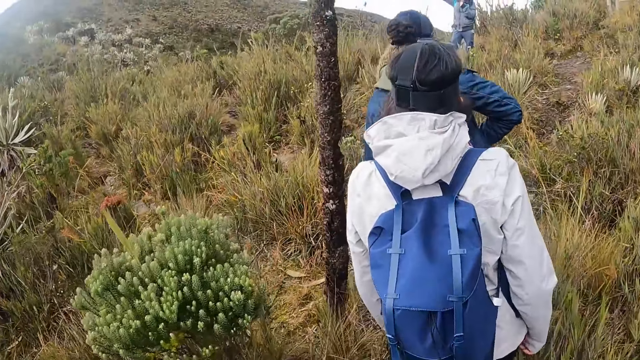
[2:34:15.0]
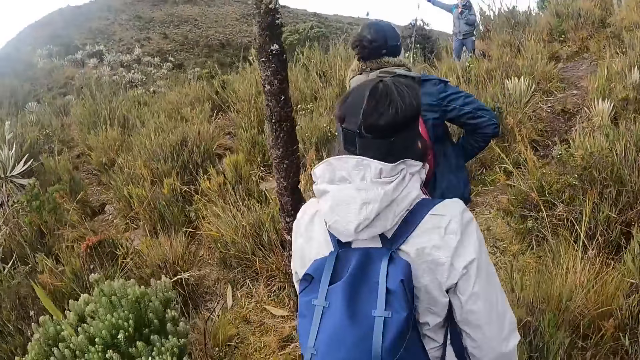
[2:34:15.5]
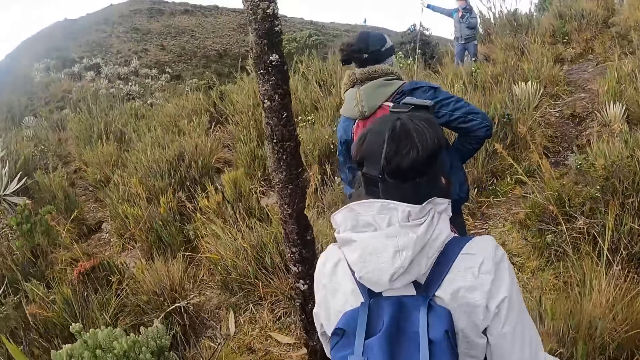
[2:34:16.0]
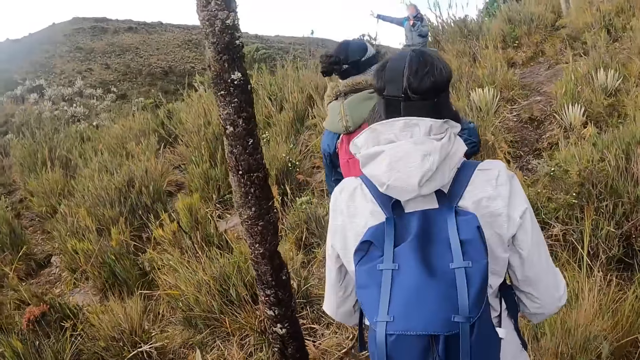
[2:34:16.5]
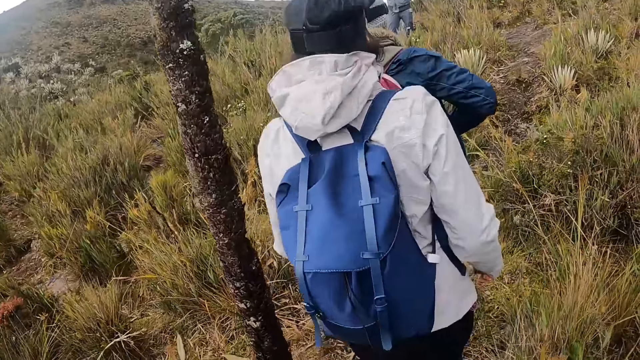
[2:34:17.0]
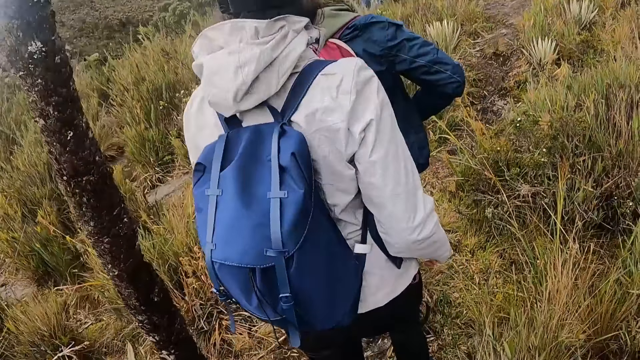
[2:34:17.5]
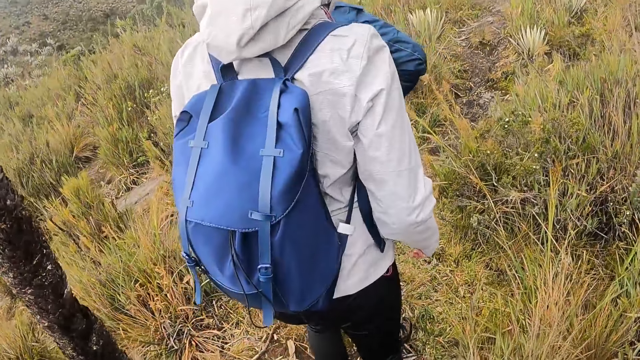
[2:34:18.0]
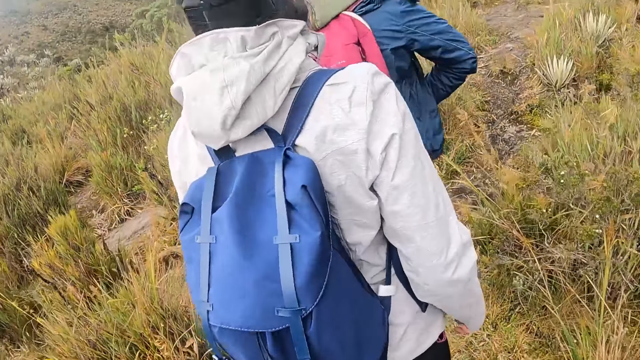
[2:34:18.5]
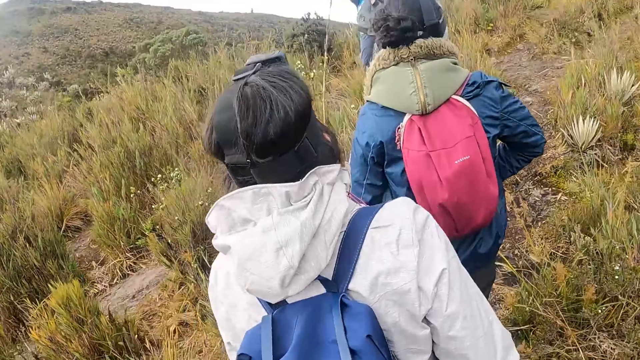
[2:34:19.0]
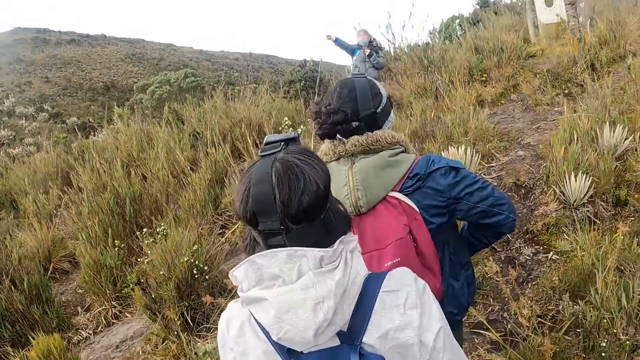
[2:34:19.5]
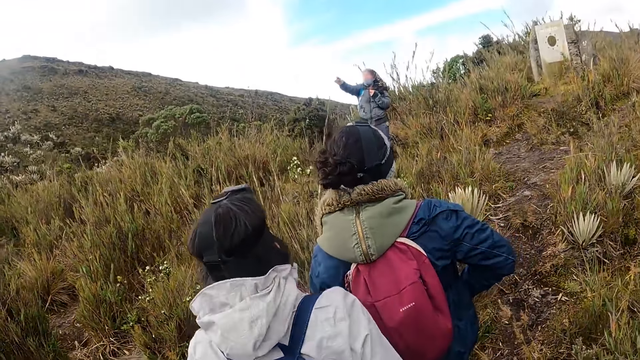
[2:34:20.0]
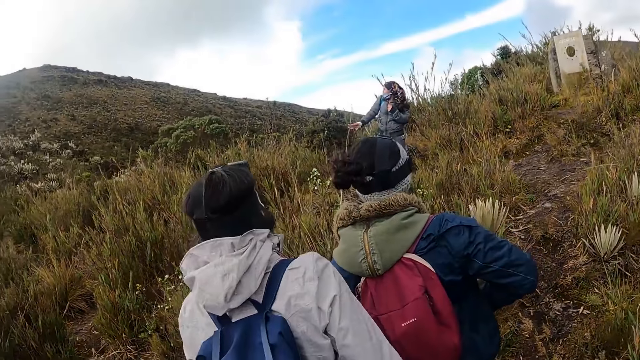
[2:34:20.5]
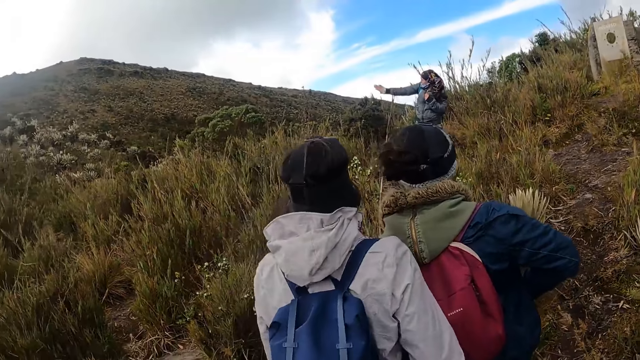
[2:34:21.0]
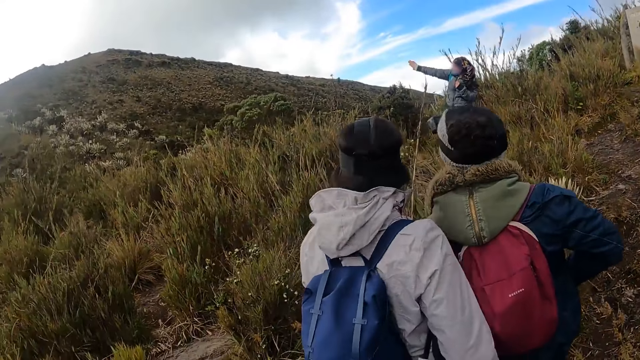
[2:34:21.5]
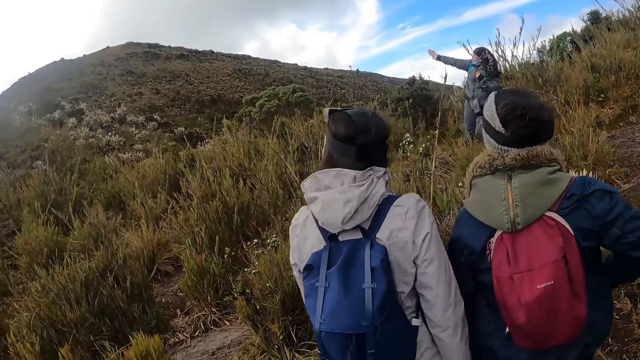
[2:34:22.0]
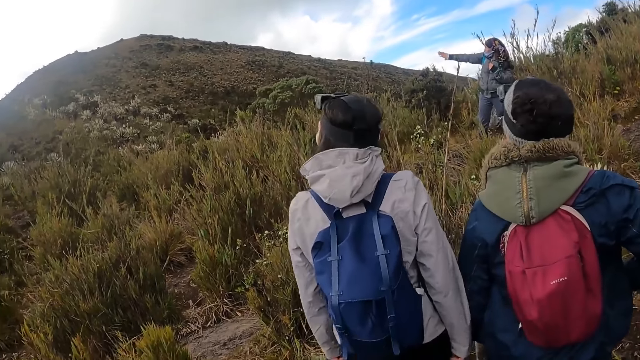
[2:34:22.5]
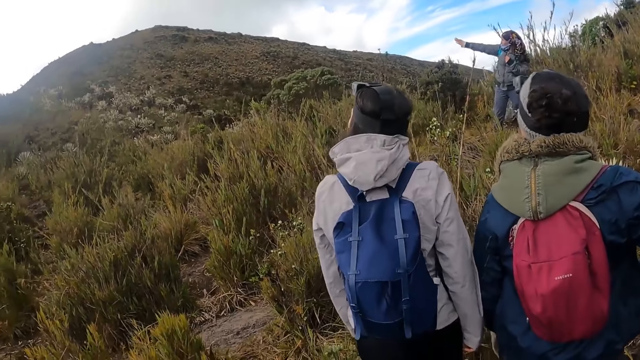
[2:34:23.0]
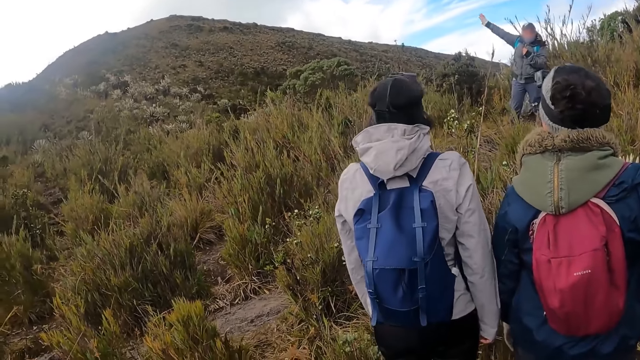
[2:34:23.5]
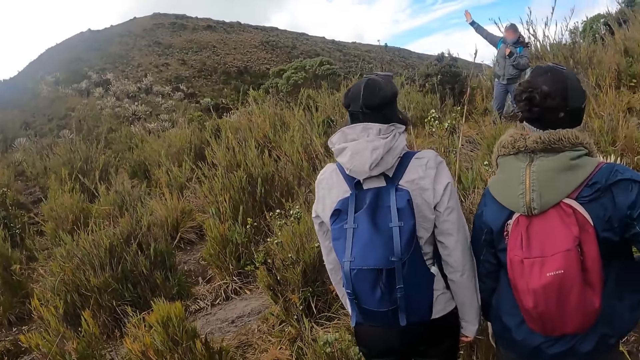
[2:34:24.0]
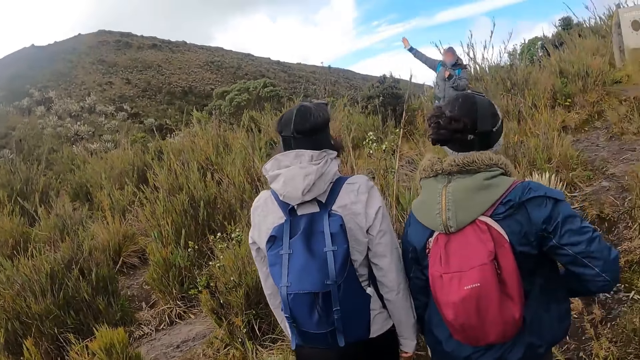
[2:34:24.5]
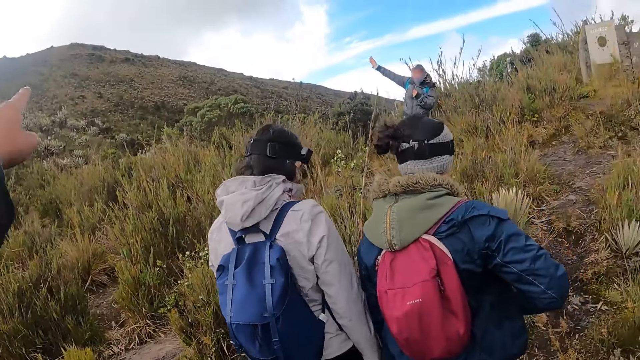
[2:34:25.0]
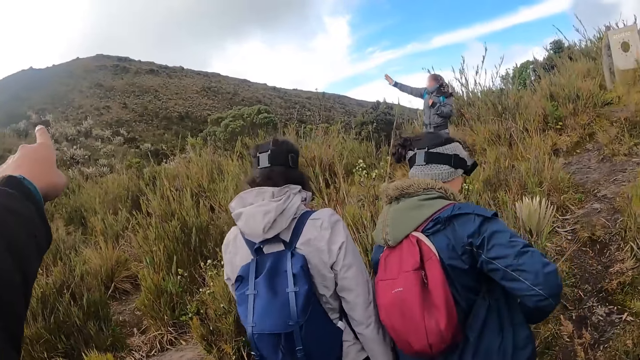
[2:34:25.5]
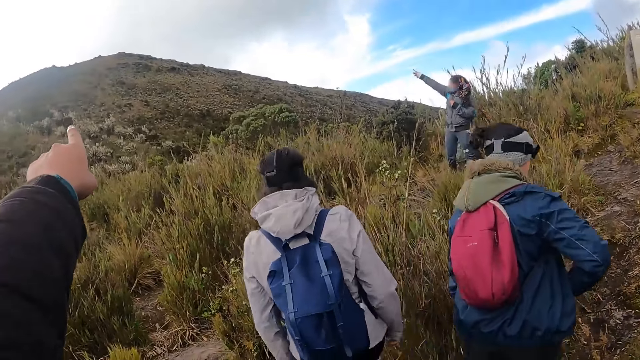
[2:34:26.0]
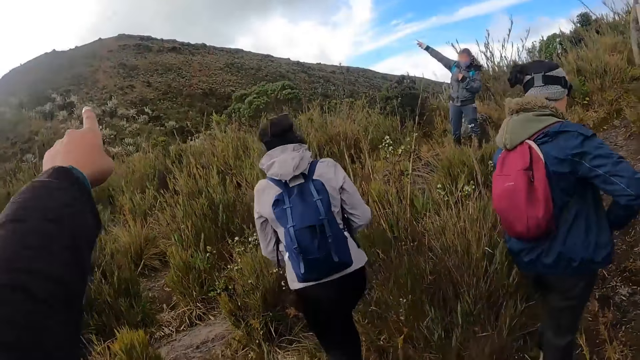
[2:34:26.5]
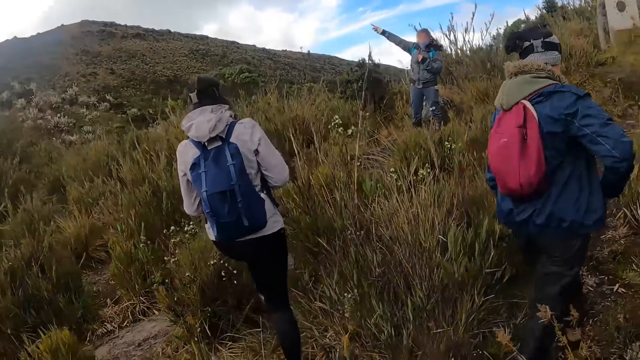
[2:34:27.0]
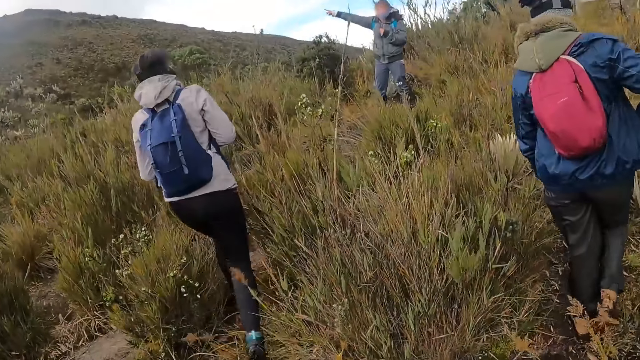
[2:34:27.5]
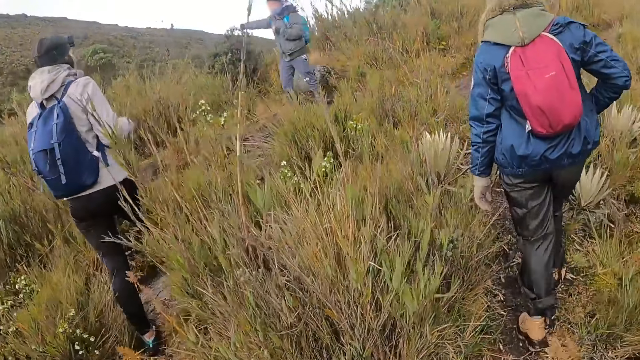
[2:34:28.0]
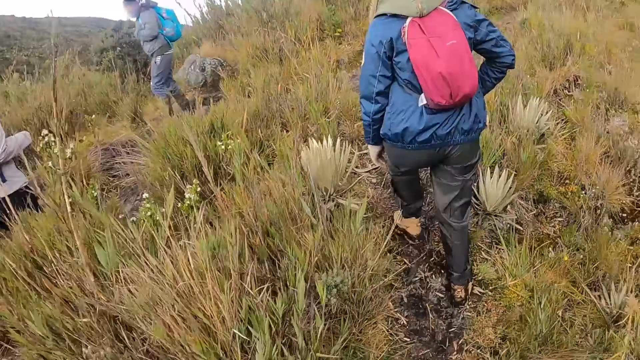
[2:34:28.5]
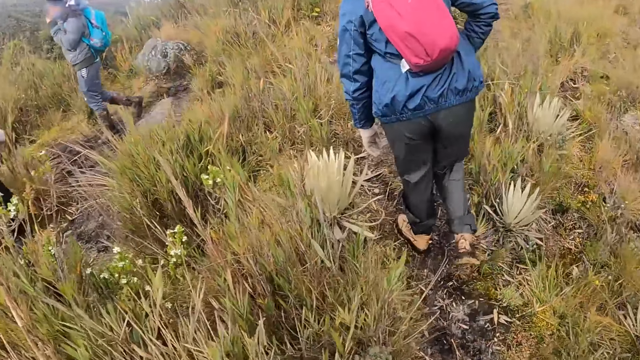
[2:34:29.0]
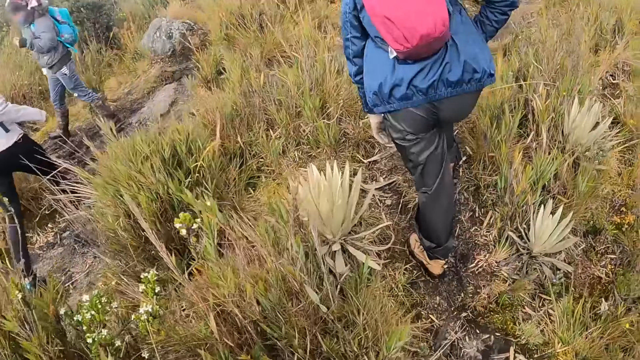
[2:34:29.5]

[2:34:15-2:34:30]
A woman points on the hill. The woman gesticulates with her right hand. The camera wearer gesticulates with her right hand. She points at the hill.

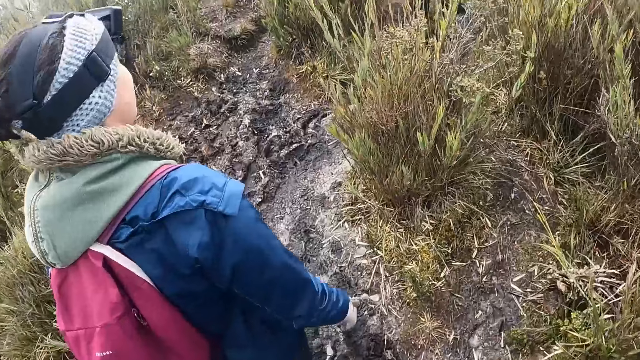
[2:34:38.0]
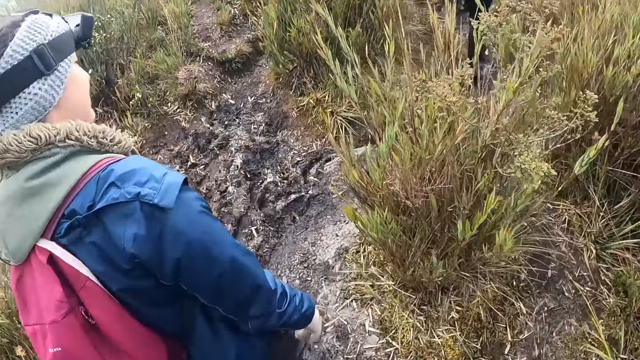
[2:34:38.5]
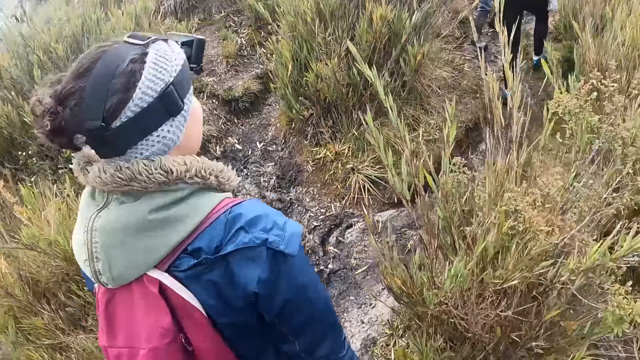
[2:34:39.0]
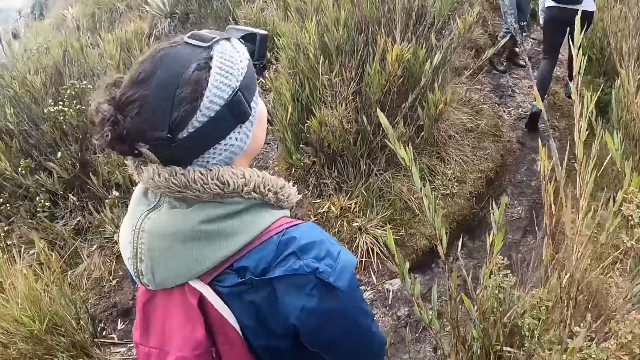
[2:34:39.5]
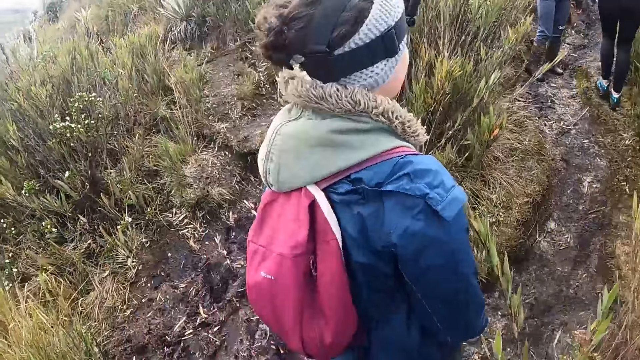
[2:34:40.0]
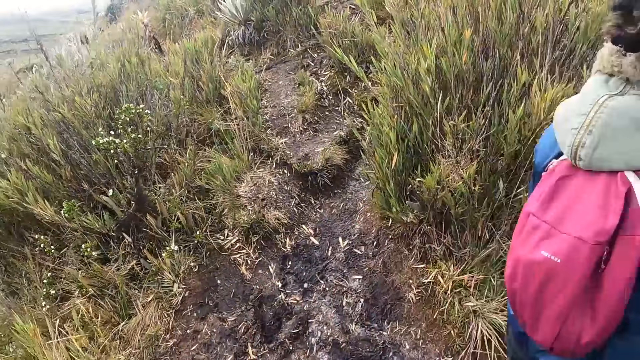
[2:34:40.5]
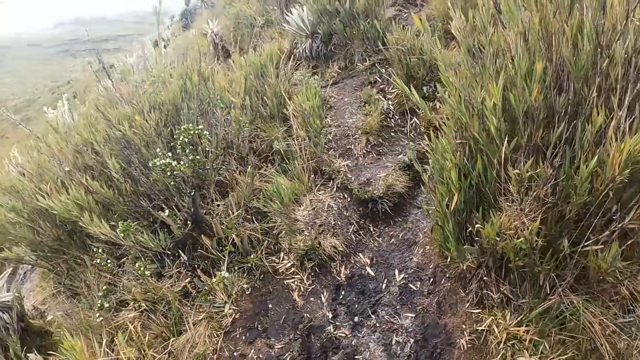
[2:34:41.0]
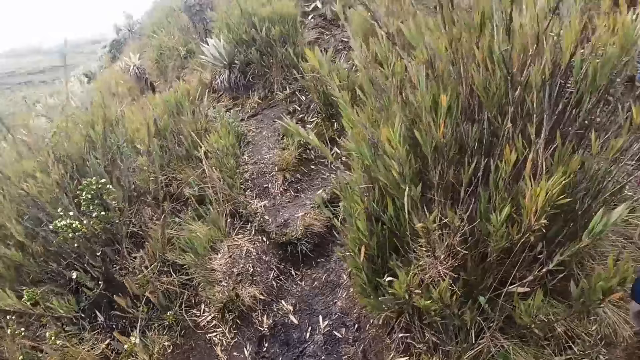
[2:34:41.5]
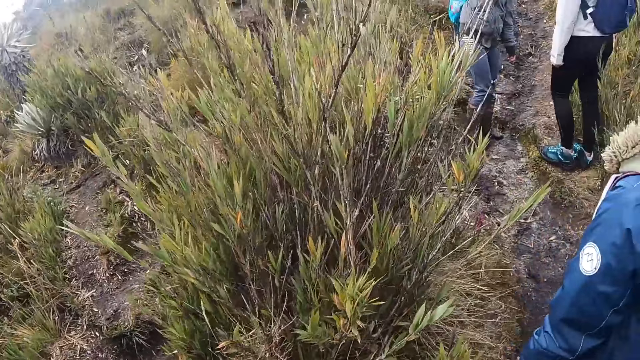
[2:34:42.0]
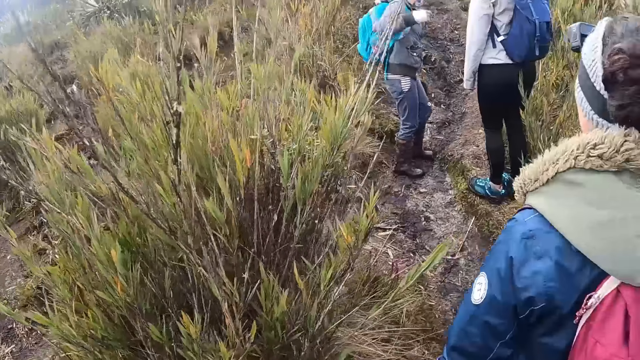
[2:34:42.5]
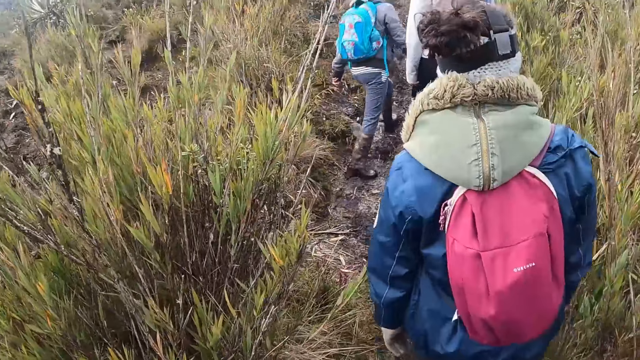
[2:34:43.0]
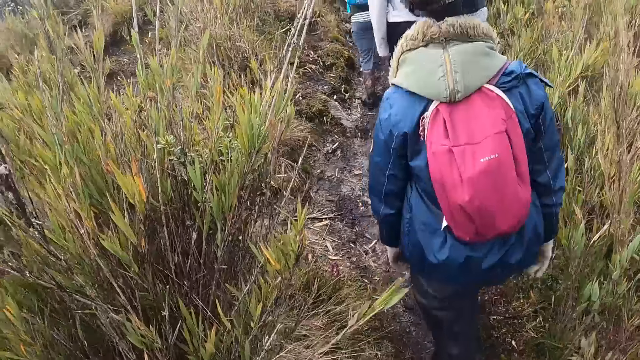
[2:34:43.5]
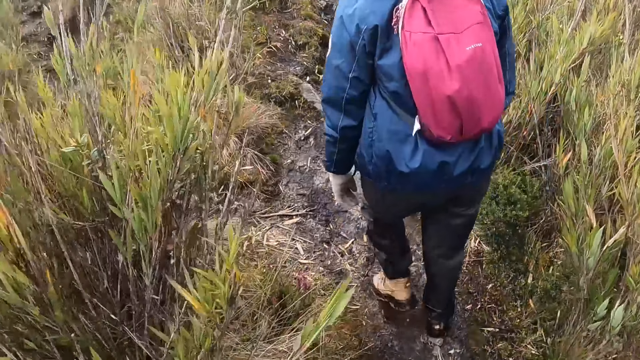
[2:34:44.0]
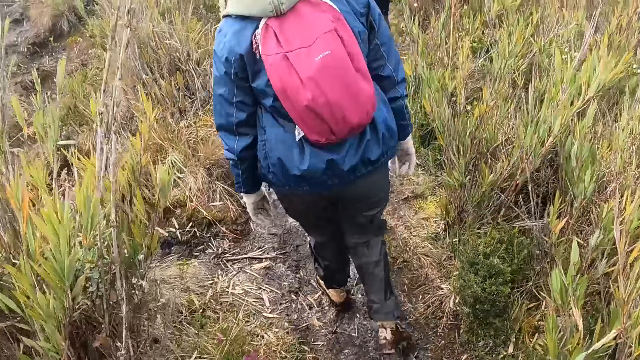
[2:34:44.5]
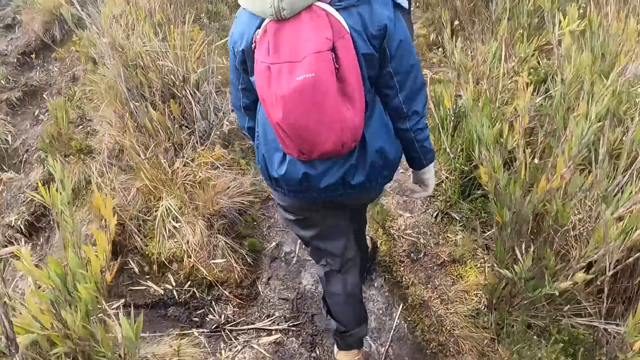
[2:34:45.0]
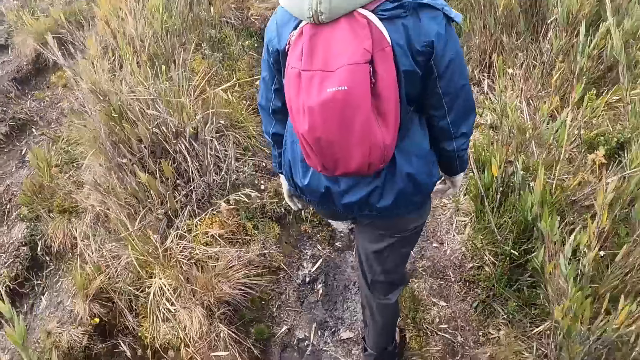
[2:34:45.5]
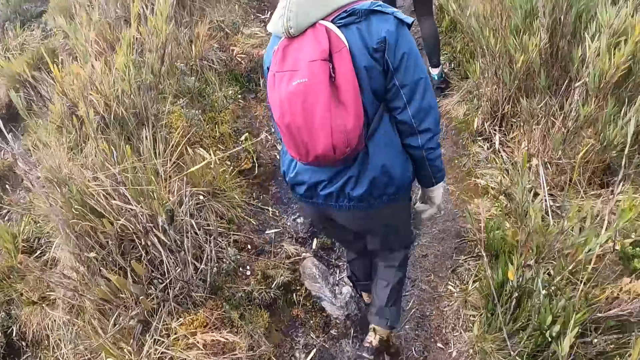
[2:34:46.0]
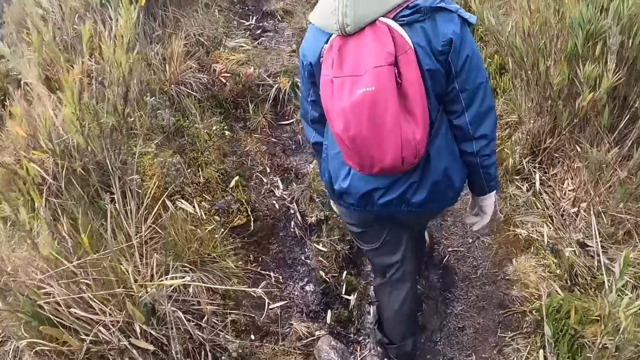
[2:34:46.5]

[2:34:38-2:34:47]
The camera wearer looks at a person.
